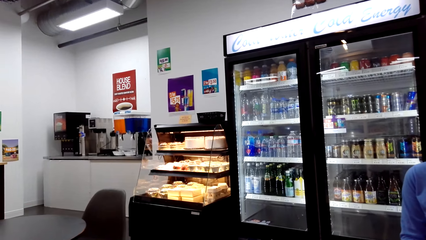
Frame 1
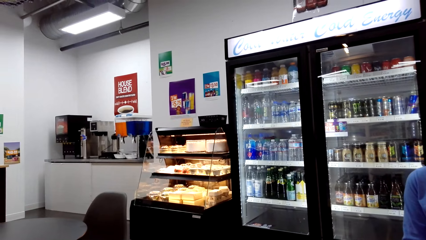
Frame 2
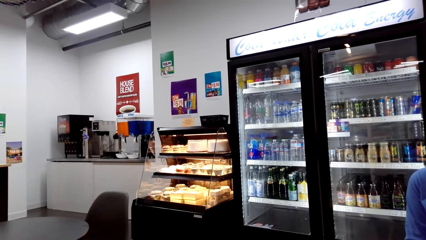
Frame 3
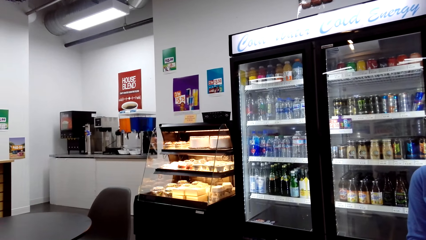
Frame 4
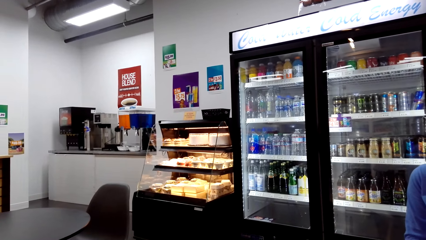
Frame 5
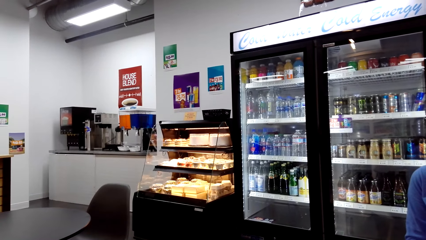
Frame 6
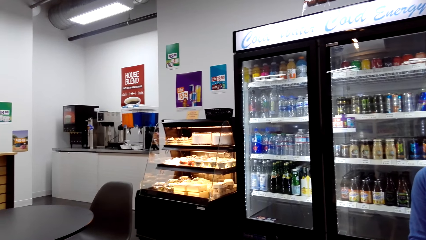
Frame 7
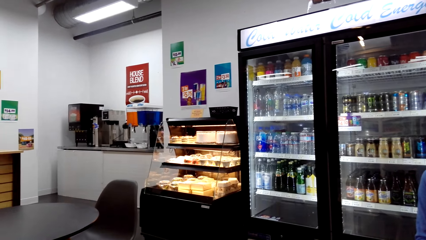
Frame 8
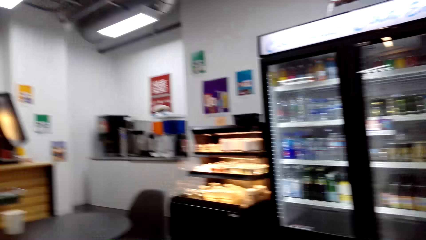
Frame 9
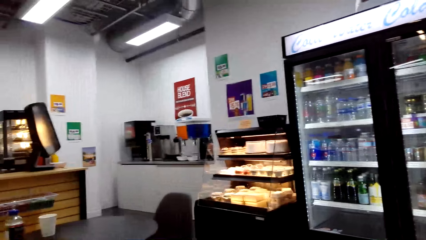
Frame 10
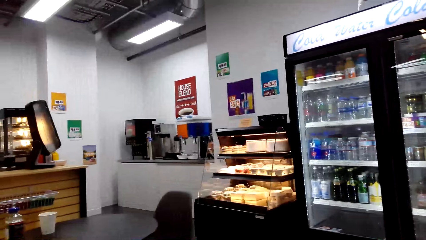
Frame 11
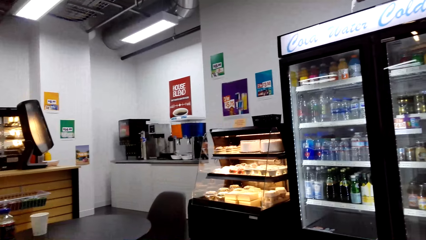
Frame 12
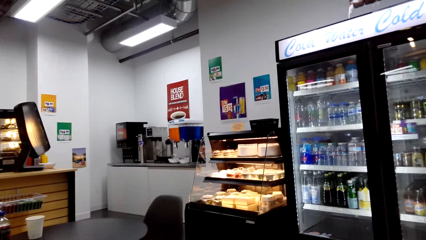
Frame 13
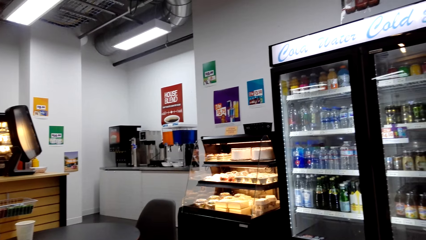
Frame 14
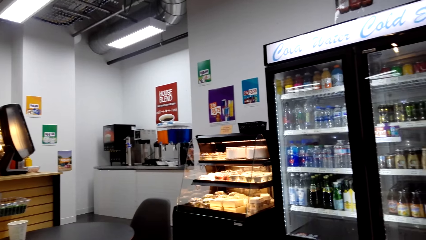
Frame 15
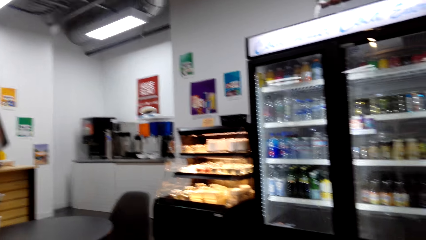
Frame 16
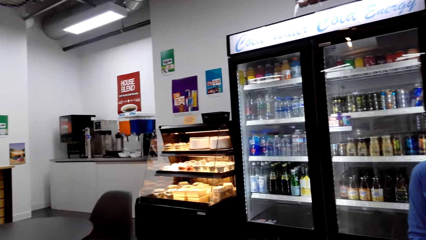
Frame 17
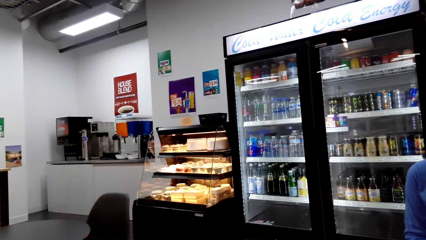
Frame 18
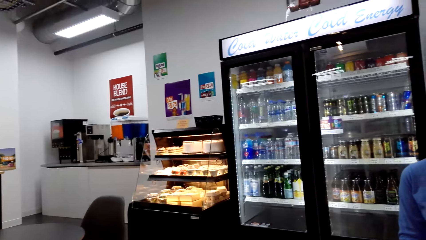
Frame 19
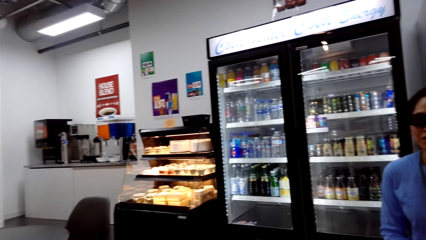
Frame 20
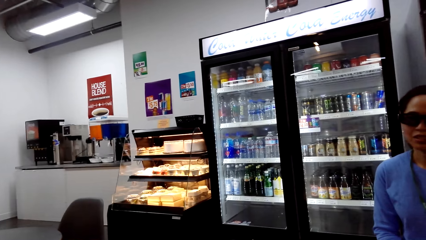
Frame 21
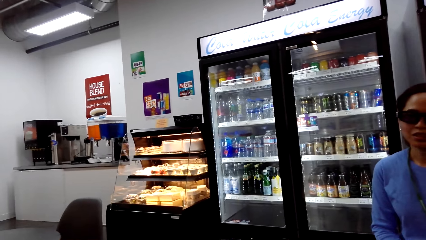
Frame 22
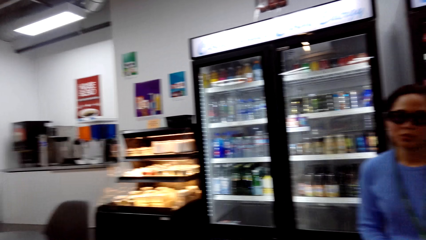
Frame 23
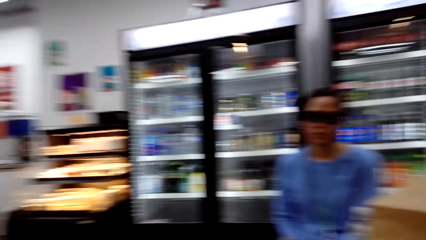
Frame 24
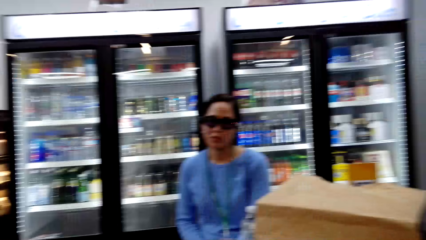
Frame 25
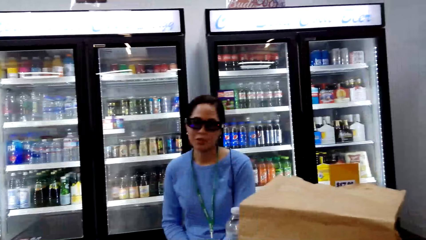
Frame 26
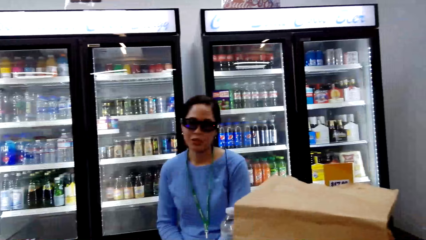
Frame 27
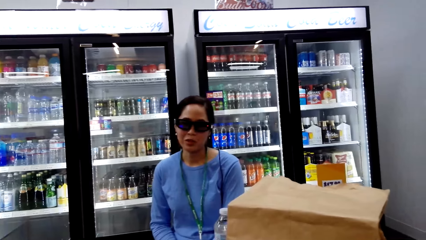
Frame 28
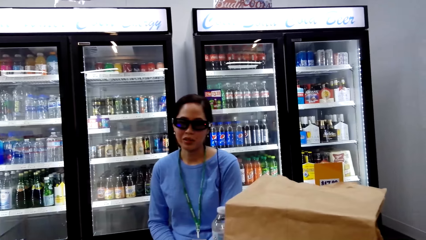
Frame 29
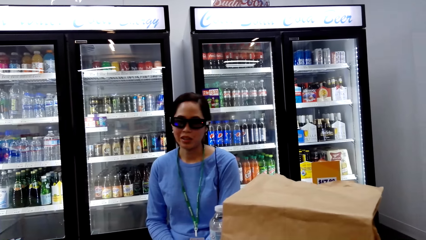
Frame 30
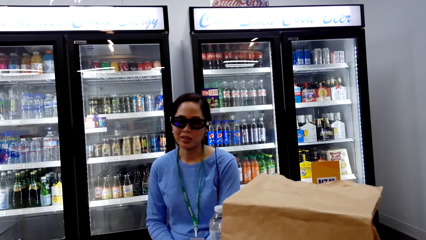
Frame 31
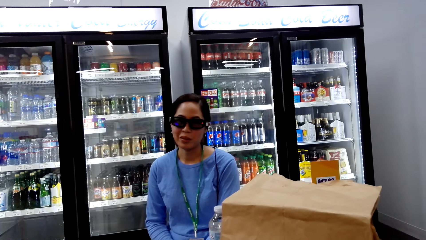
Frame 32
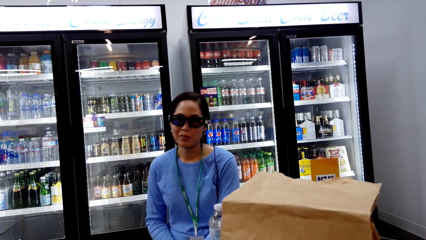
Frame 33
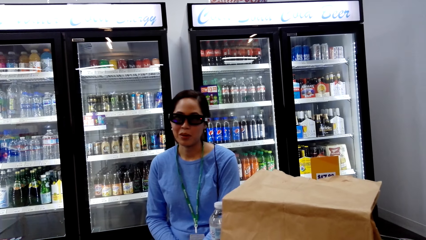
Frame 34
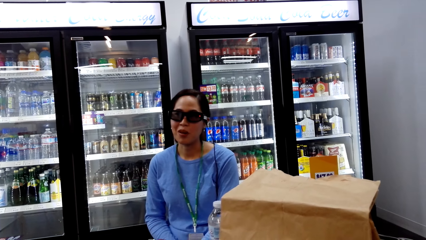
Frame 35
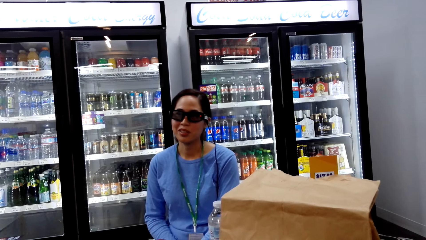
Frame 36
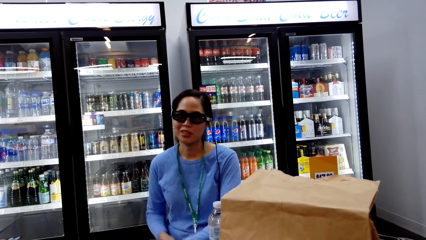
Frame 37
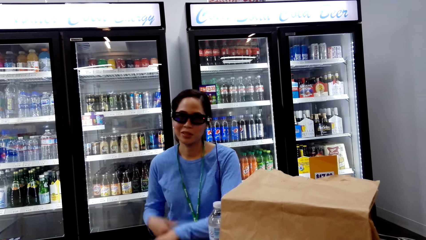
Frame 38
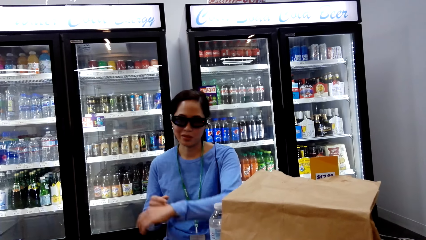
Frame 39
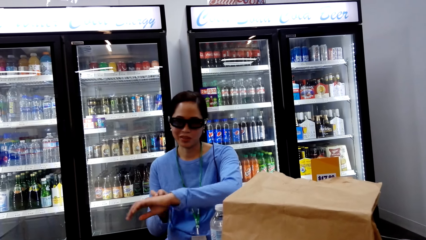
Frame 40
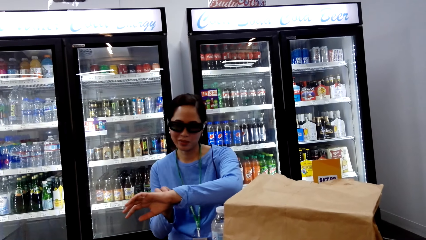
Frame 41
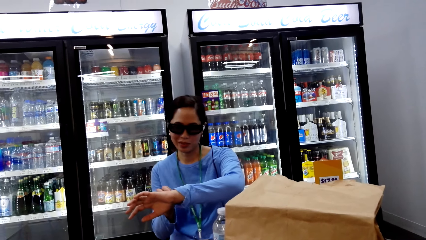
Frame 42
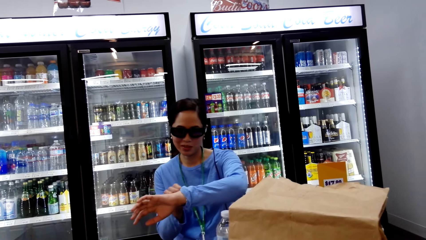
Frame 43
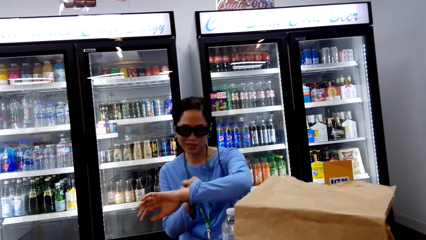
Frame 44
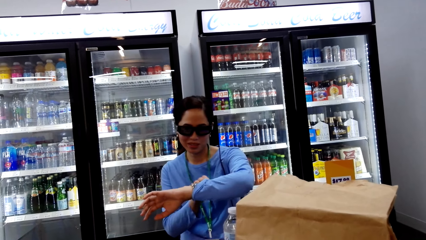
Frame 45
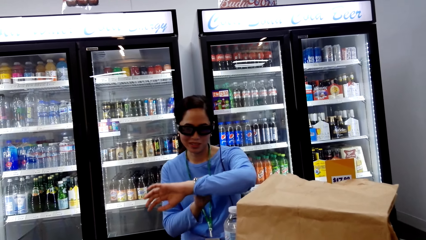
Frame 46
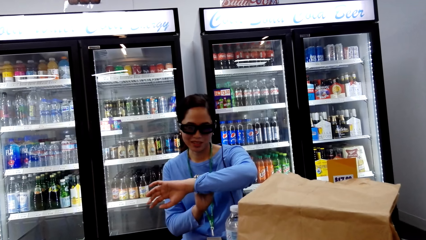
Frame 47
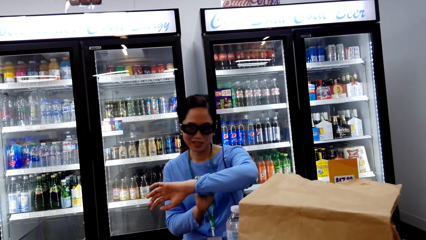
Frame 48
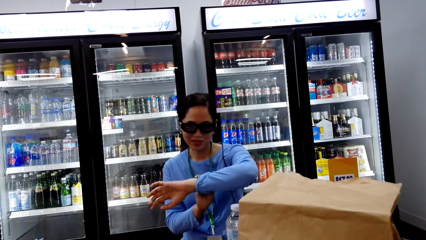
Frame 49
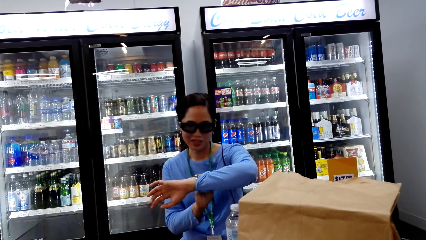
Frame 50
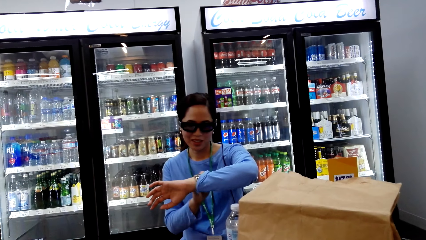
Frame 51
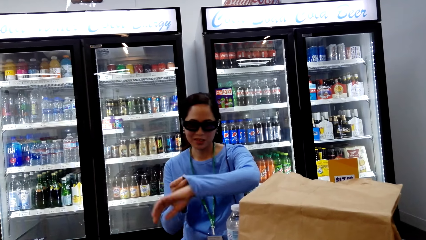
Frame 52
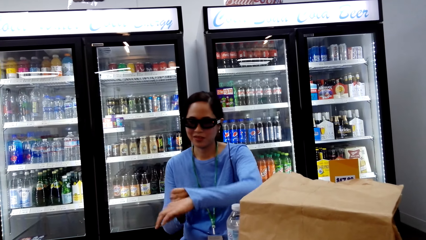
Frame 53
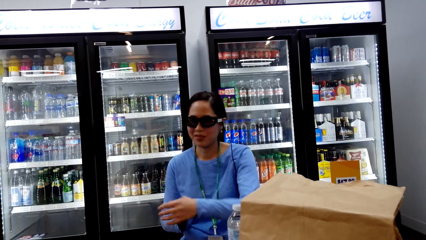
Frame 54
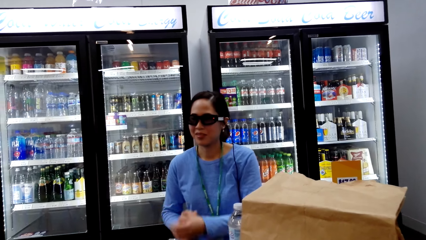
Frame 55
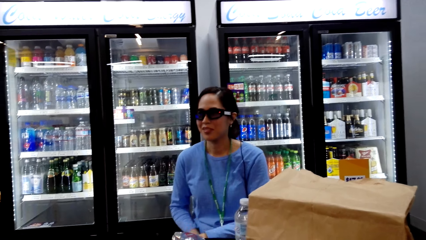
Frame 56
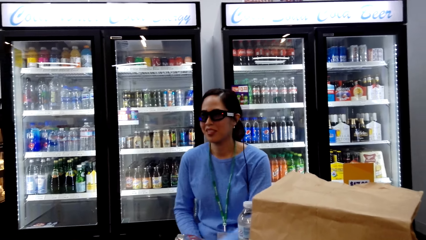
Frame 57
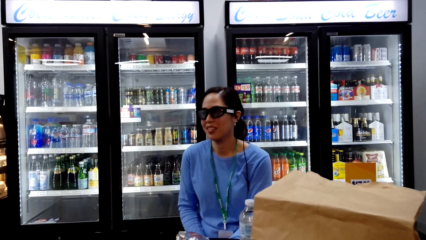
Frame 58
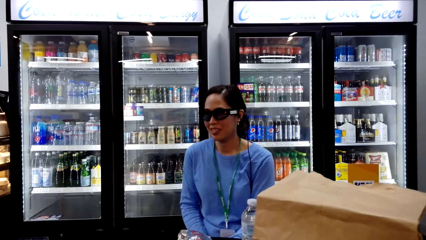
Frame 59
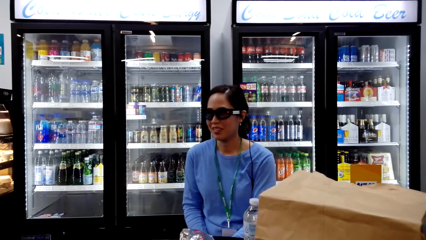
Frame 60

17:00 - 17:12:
The camera wearer looks around. They dialogue with a lady.

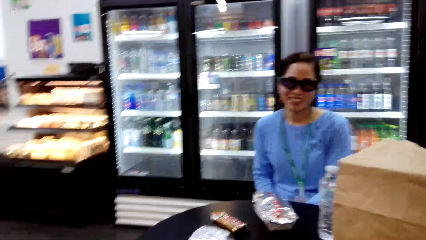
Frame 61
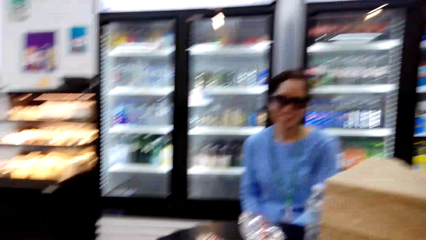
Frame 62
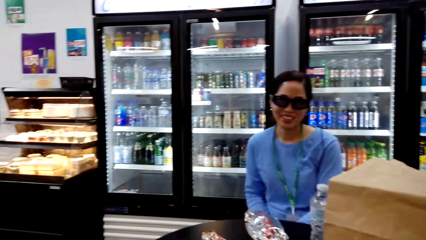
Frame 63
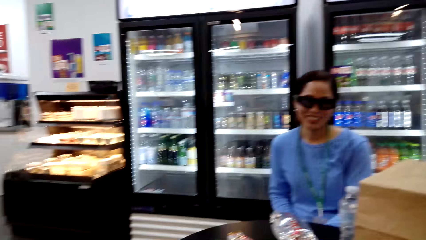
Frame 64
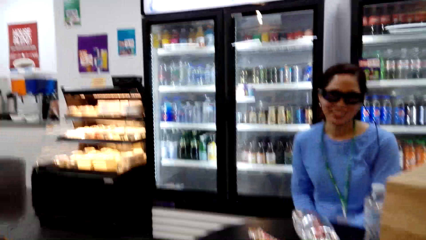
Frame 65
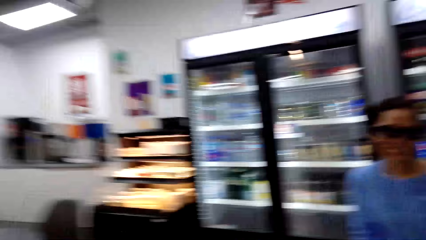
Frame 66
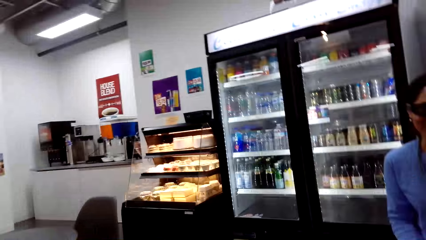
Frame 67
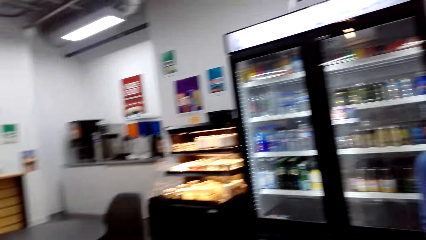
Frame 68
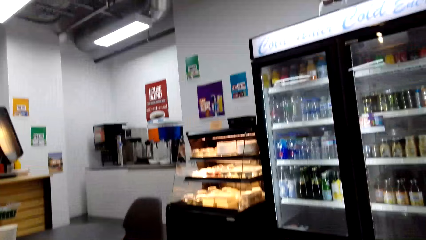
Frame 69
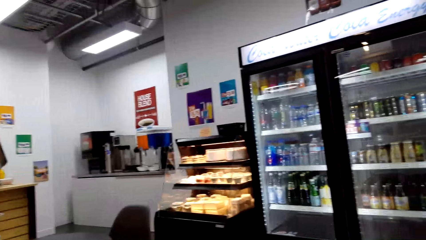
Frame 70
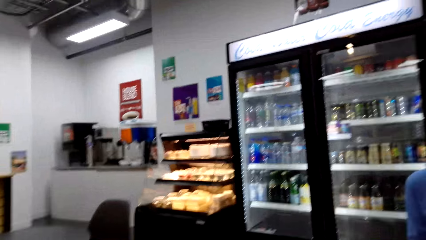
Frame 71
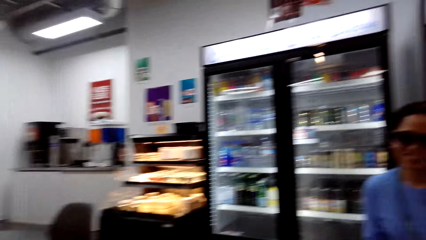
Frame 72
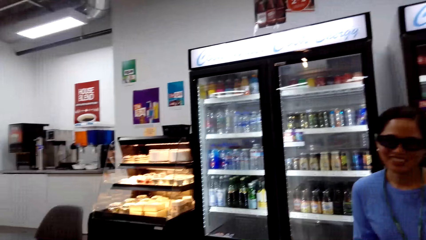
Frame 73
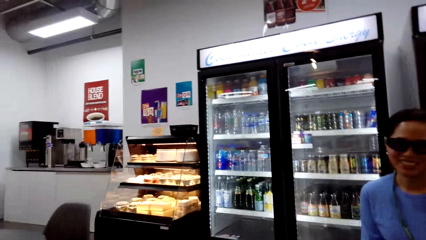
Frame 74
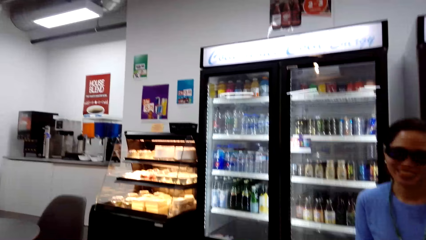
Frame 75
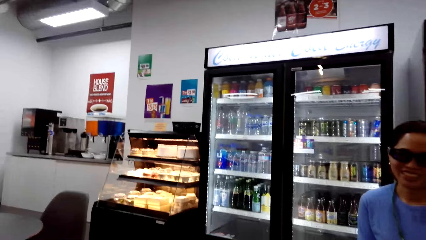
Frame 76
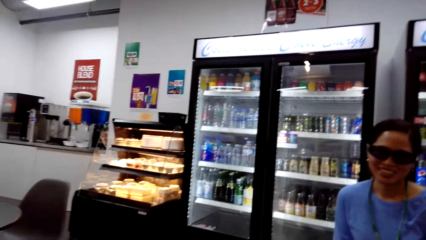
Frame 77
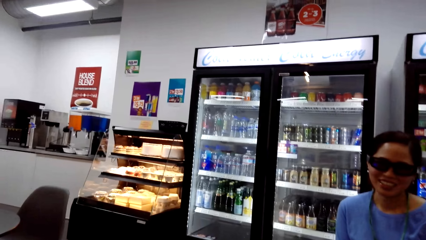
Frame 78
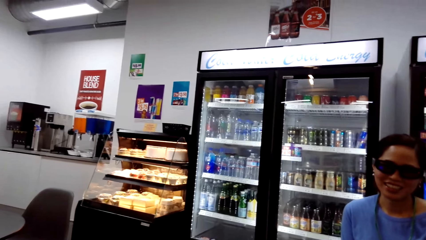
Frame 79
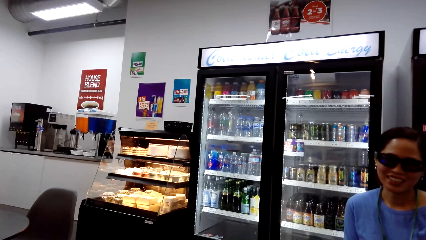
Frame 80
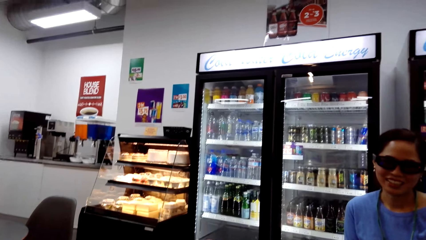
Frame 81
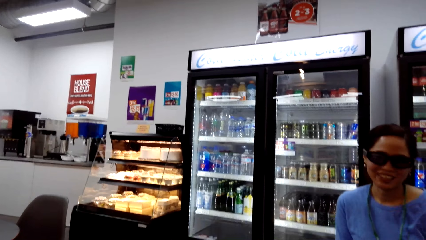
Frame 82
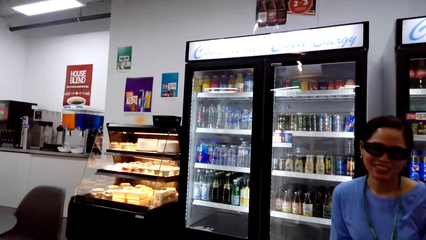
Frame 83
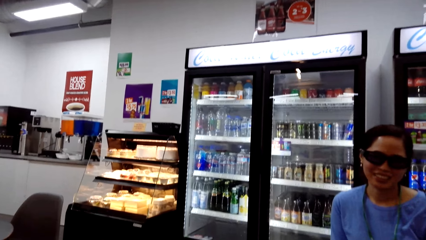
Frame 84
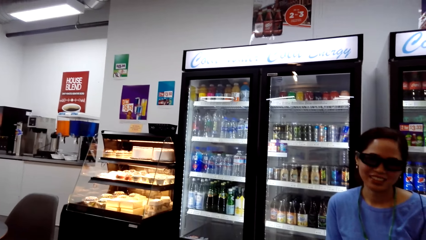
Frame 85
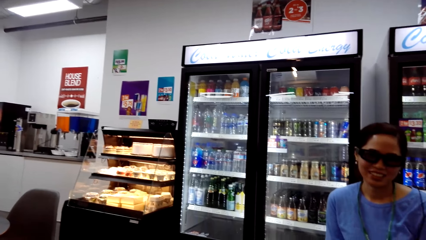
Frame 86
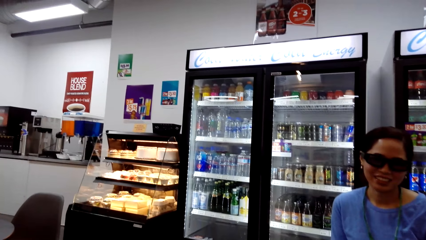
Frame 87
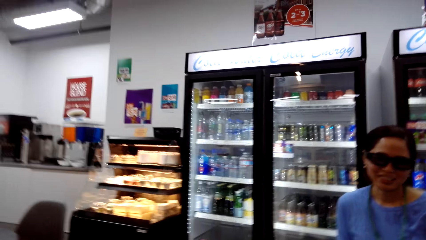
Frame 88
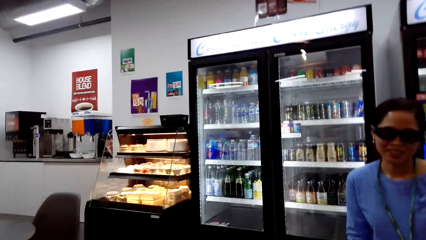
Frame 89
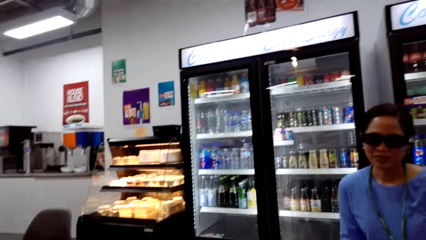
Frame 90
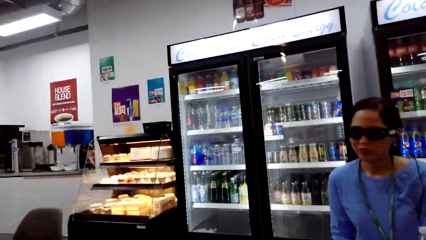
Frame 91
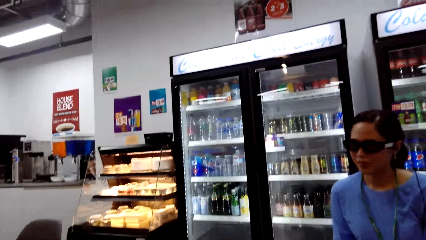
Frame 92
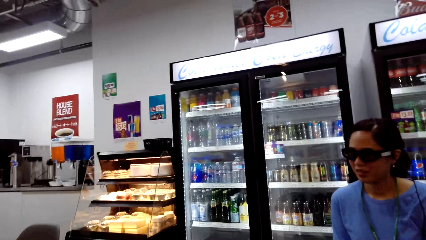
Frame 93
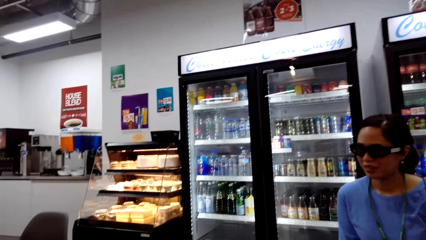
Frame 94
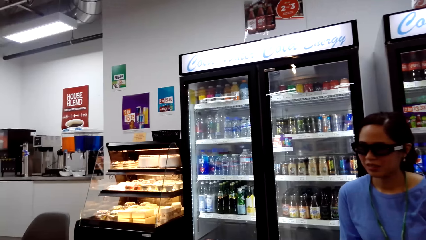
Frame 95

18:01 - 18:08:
The camera wearer looks around.
